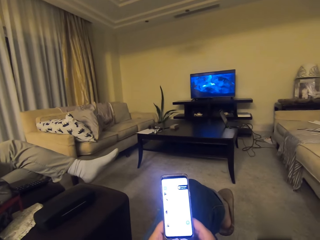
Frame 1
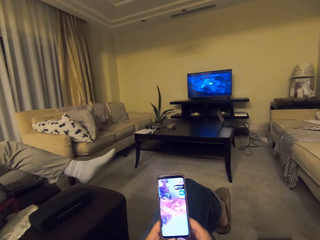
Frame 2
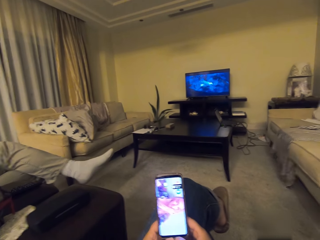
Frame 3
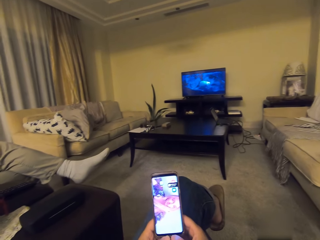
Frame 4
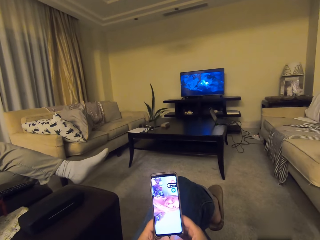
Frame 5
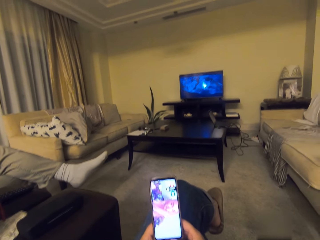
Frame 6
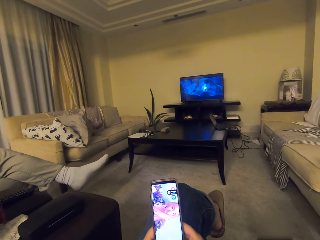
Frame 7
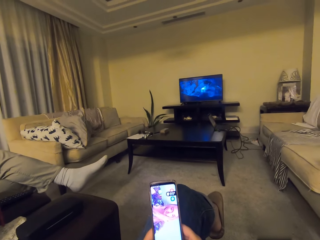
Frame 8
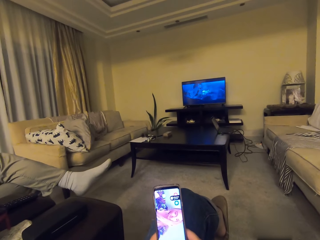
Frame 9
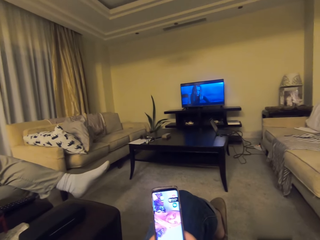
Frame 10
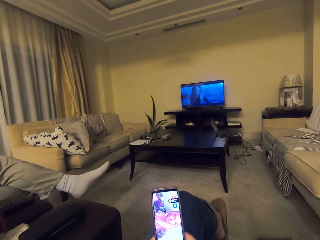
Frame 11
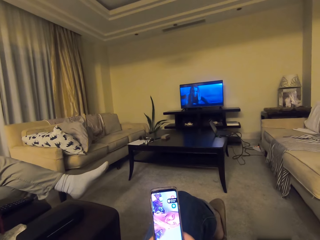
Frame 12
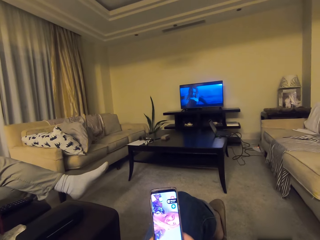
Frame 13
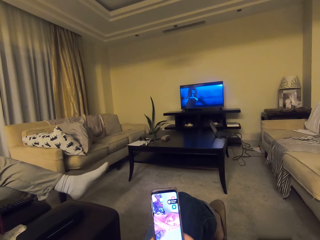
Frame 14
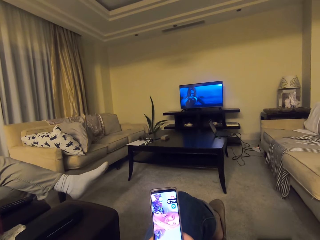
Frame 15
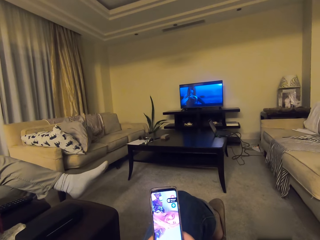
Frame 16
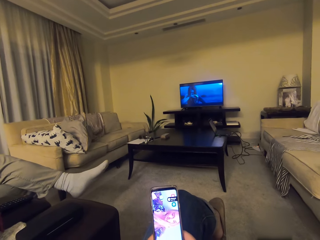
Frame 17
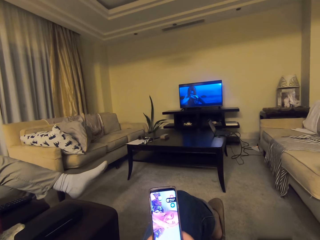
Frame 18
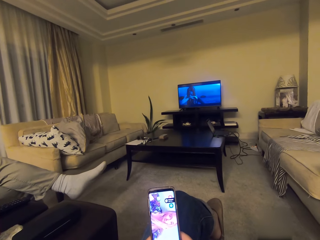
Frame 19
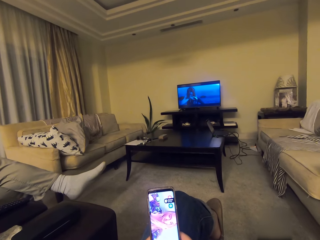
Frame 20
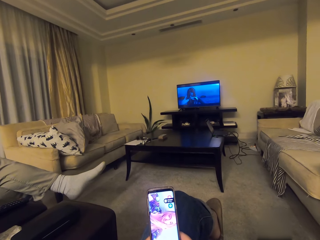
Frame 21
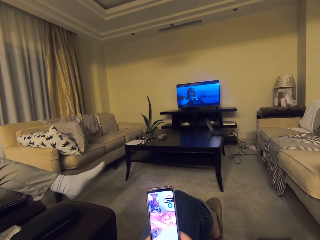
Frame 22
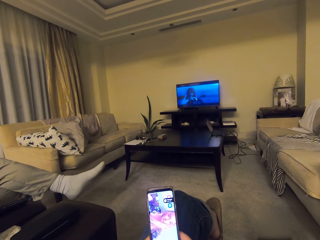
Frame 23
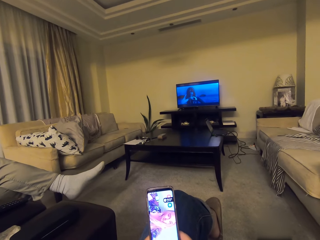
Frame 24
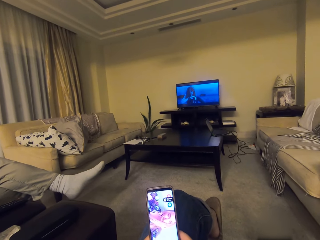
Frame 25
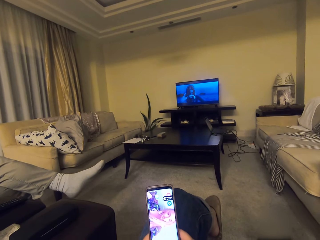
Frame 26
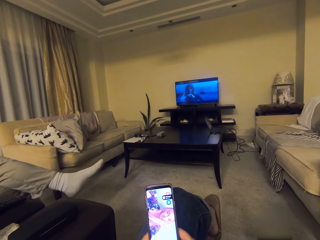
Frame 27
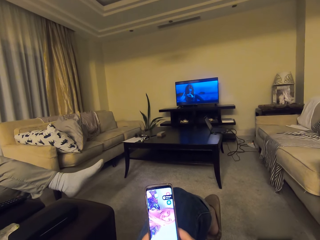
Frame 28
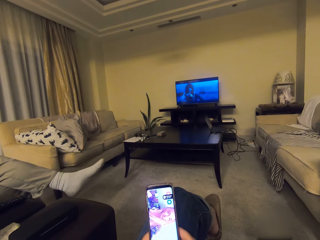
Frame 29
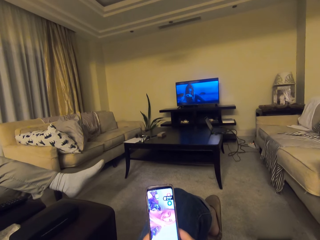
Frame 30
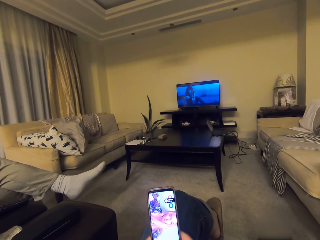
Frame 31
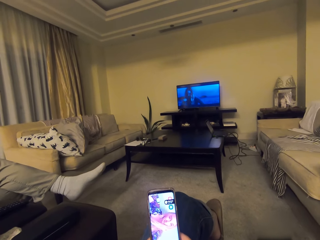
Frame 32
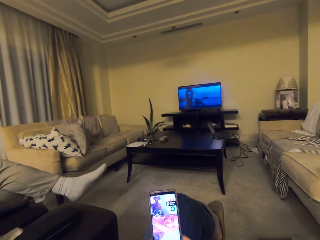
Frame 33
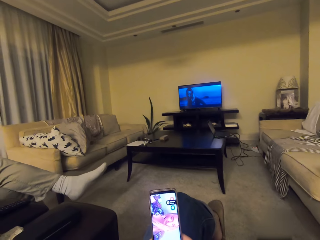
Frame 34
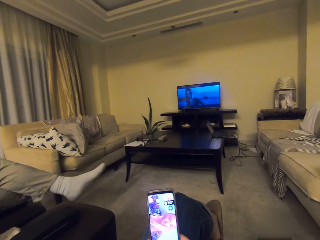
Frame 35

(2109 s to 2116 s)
The camera wearer operates the phone.

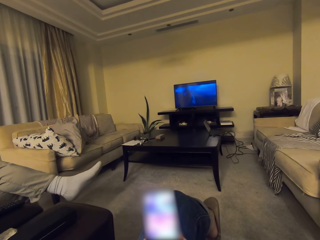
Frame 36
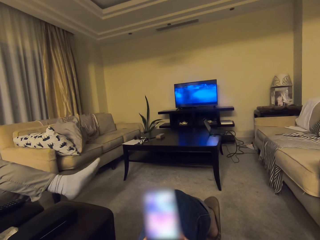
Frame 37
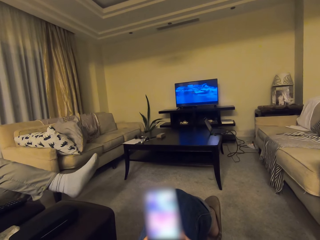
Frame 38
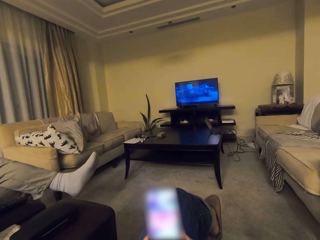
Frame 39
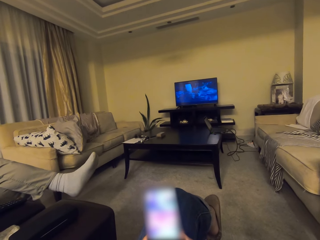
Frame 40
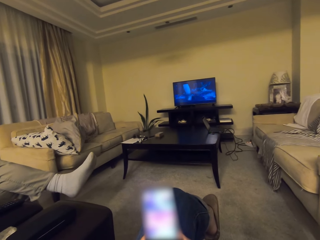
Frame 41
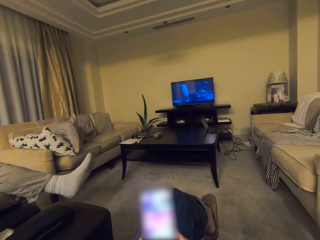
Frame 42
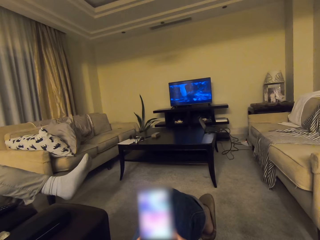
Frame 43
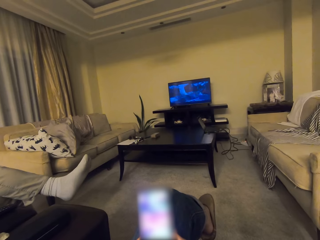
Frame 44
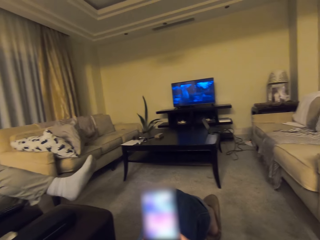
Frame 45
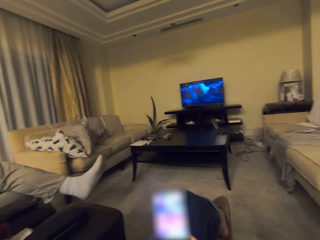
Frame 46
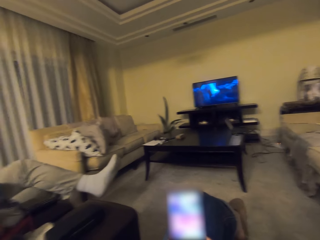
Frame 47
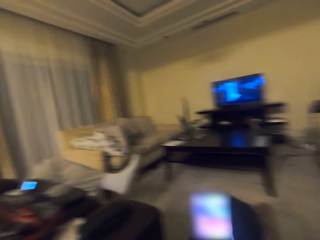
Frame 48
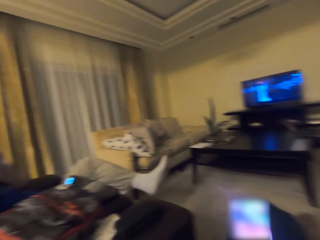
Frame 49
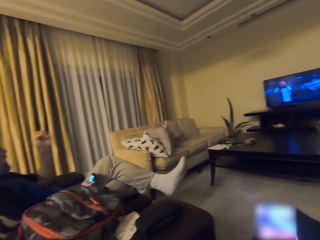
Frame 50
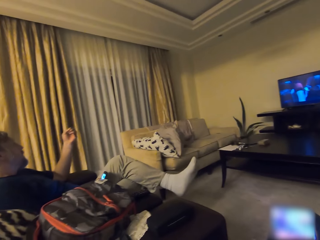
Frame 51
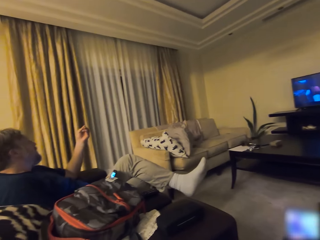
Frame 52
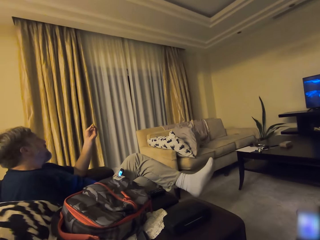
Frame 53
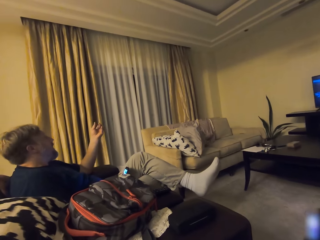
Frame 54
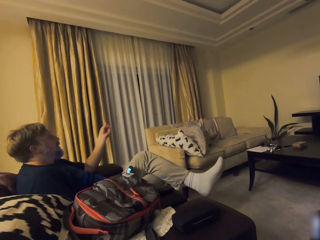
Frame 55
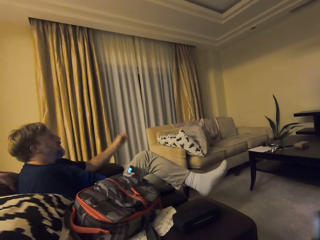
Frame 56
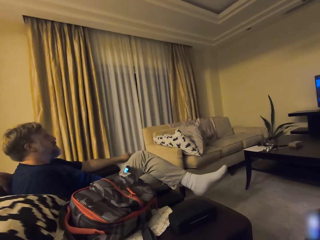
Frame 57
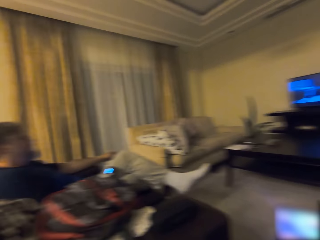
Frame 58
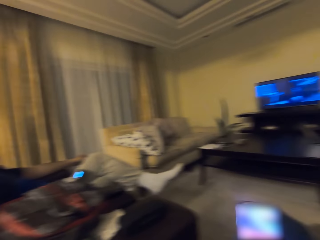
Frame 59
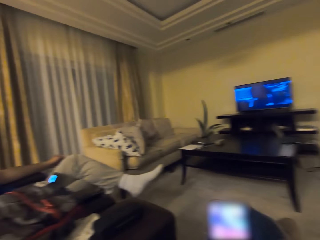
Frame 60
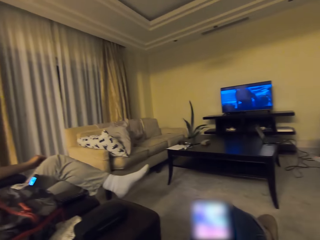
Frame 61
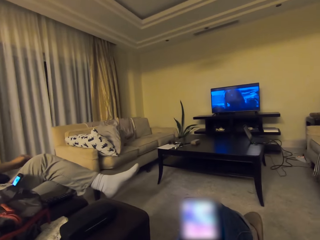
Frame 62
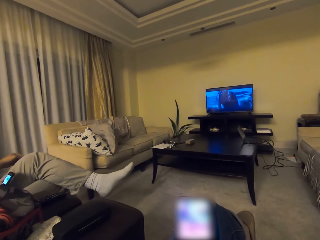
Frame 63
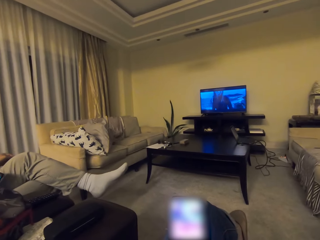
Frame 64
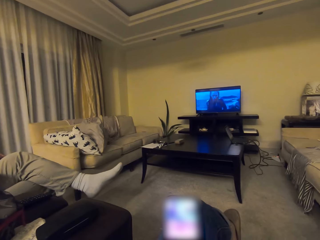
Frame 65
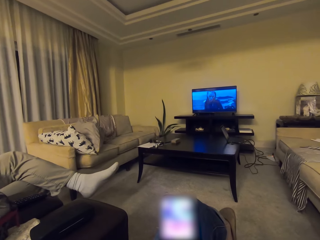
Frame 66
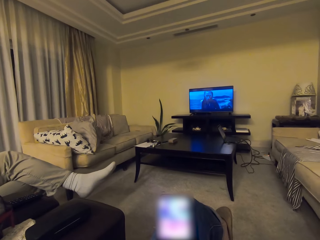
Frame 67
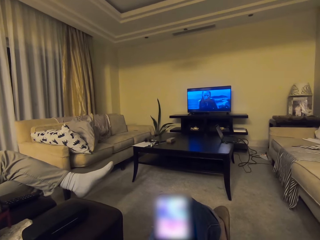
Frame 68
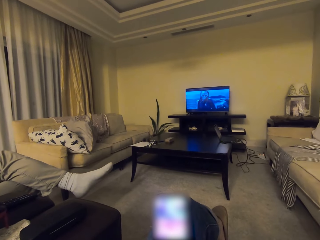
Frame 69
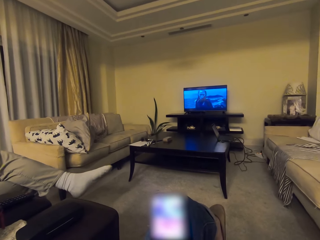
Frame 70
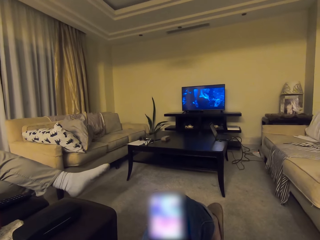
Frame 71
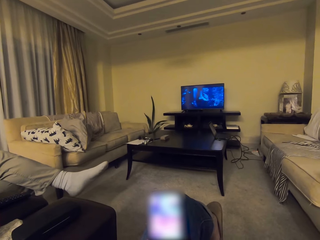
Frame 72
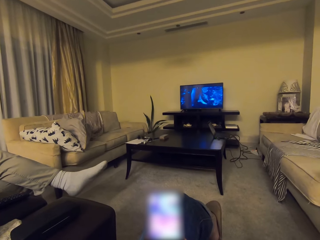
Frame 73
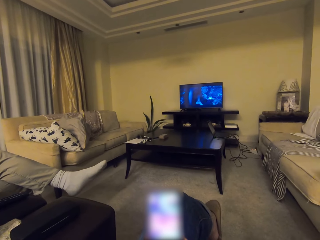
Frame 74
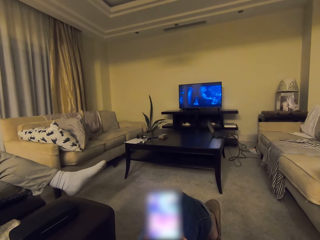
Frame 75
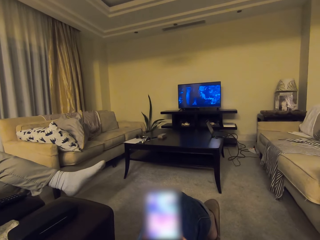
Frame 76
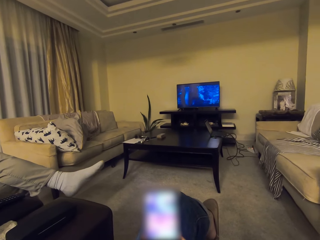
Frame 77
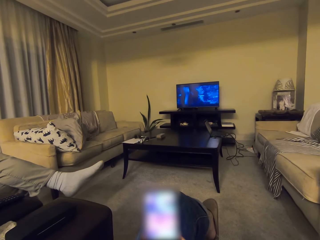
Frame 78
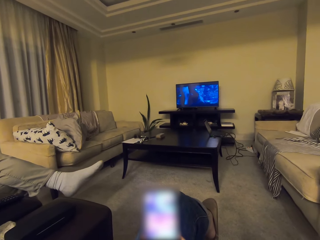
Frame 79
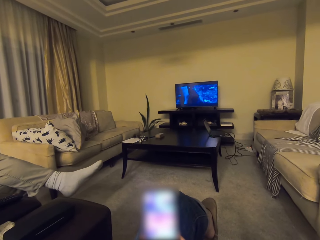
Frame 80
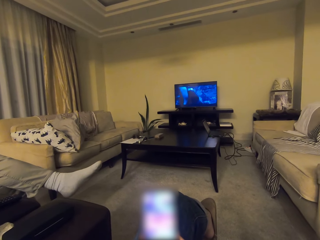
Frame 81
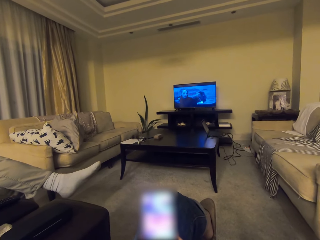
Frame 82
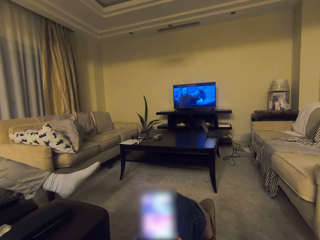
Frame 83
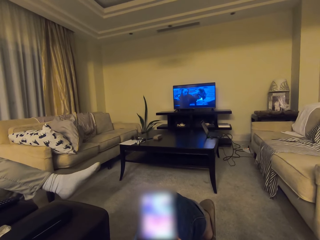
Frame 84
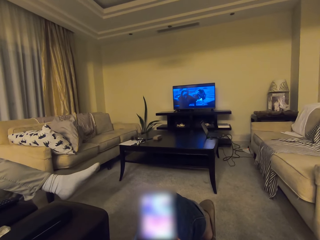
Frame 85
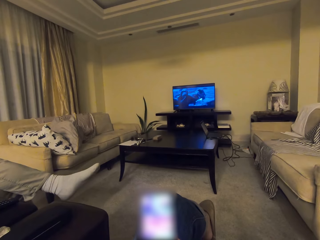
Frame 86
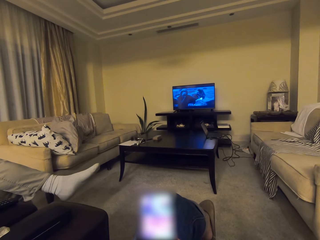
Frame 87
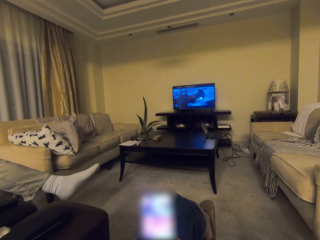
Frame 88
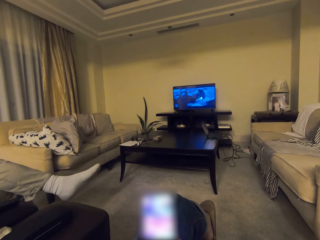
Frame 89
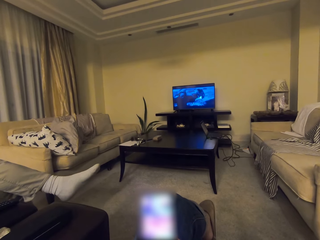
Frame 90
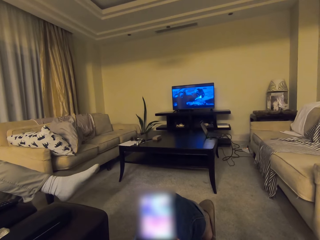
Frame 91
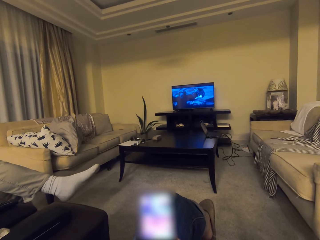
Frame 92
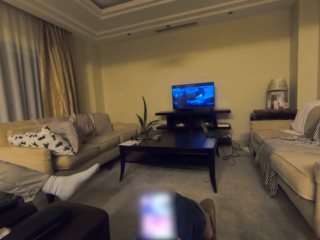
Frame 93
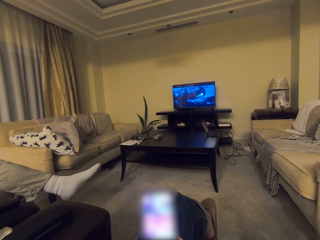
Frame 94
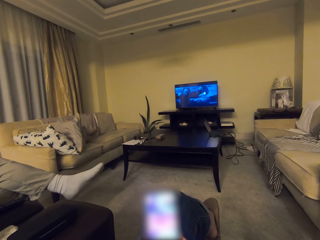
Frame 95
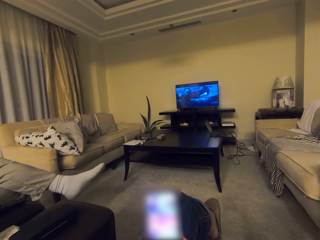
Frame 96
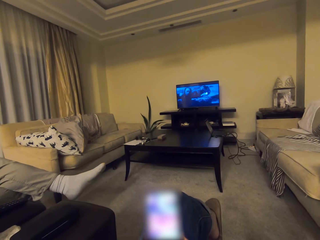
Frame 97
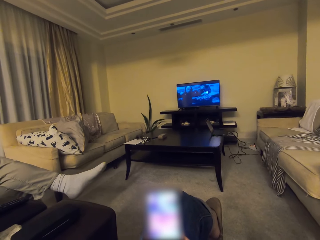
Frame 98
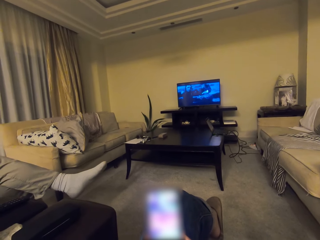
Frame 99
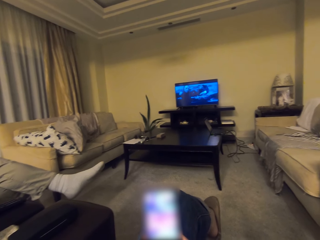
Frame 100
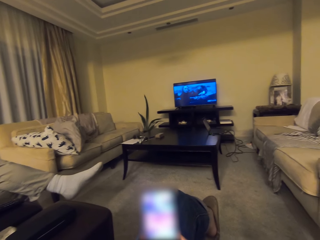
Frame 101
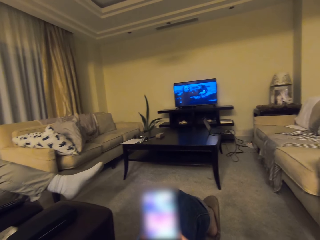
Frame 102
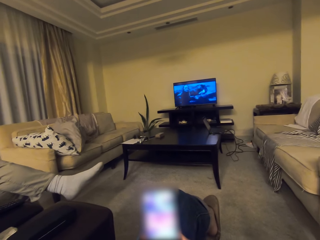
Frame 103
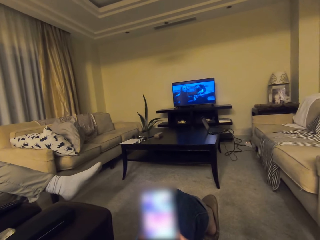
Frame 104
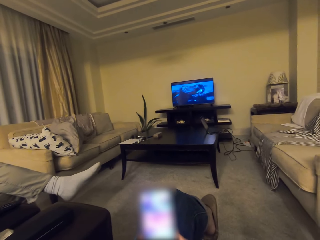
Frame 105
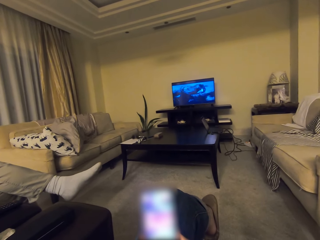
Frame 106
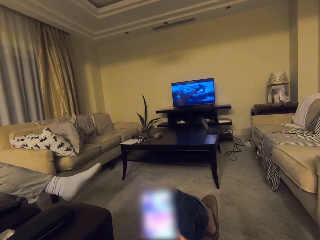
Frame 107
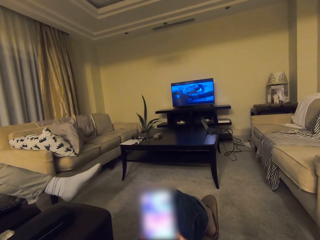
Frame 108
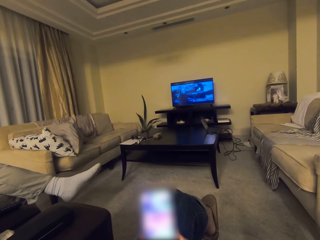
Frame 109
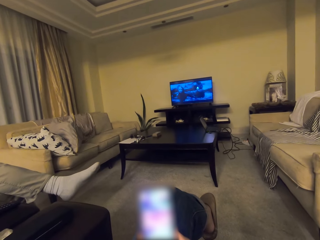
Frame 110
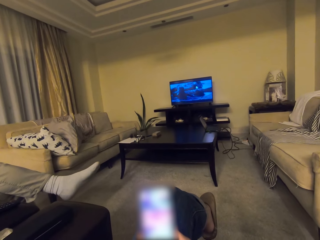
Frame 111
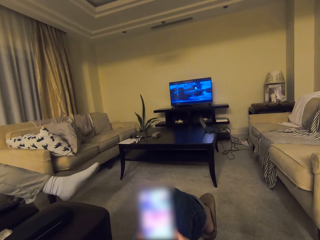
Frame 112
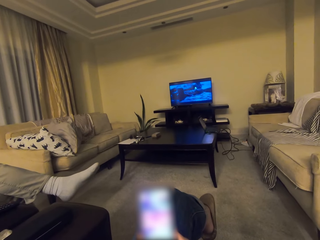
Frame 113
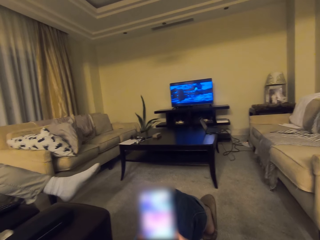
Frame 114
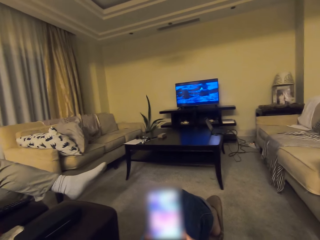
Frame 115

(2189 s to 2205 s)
The camera wearer looks around. They turn around. A man holds a phone. The man operates the cell phone and moves his hand. The man stares at the hand. The camera wearer watches a movie via the television.
